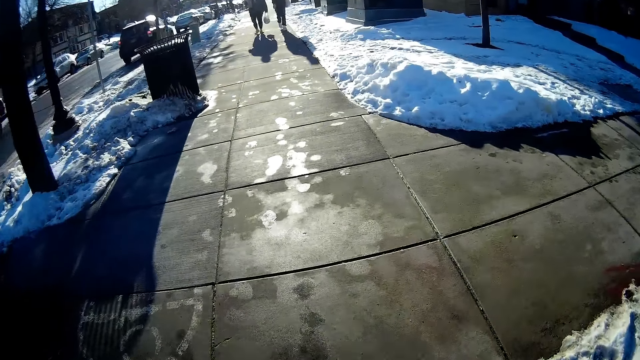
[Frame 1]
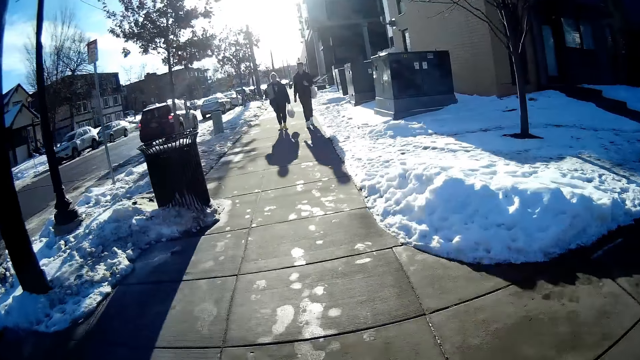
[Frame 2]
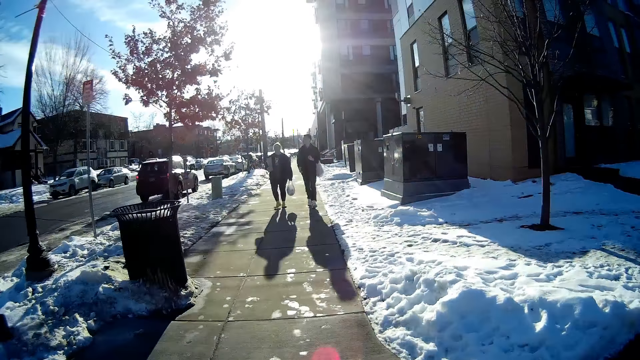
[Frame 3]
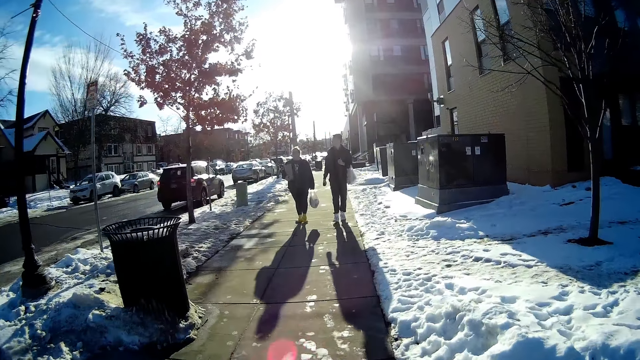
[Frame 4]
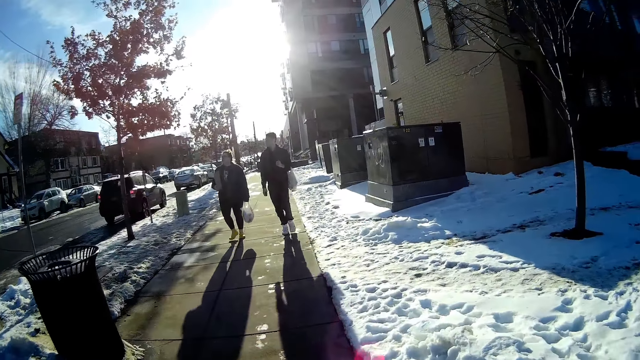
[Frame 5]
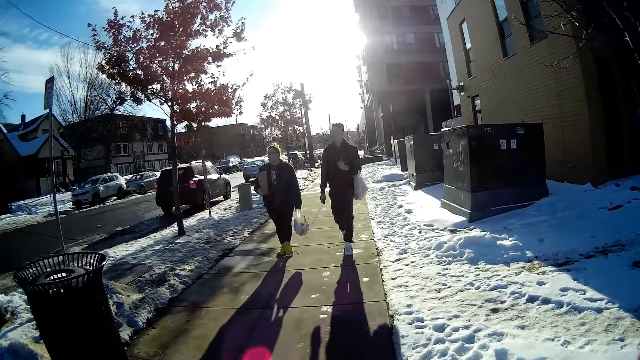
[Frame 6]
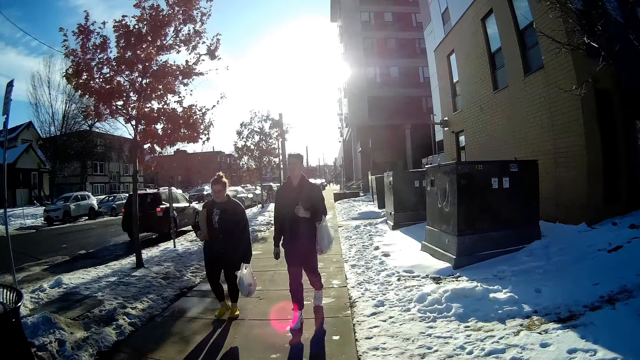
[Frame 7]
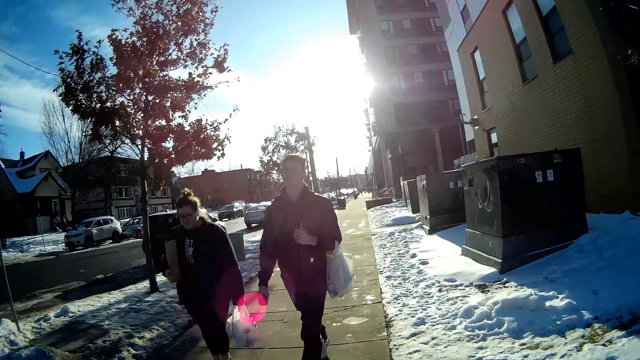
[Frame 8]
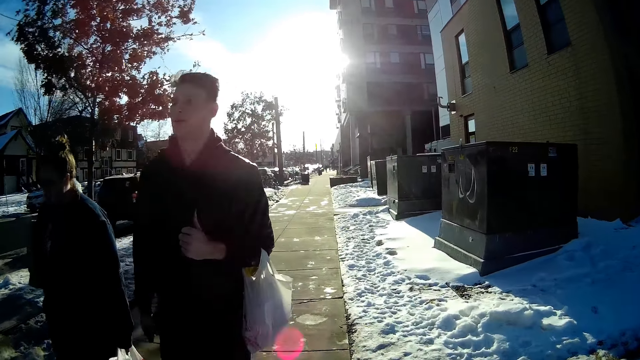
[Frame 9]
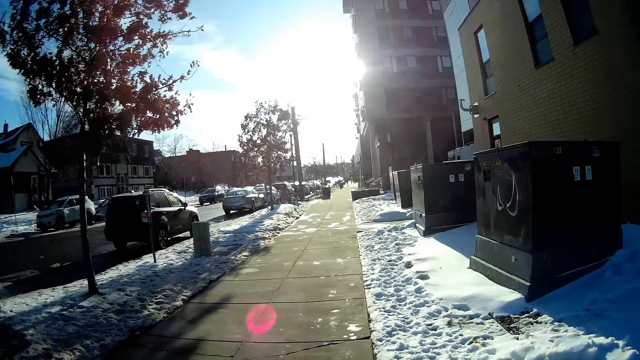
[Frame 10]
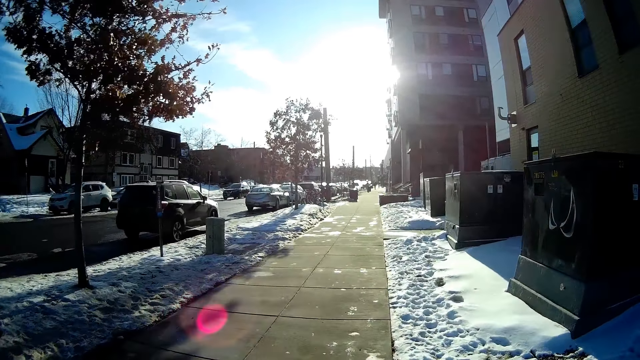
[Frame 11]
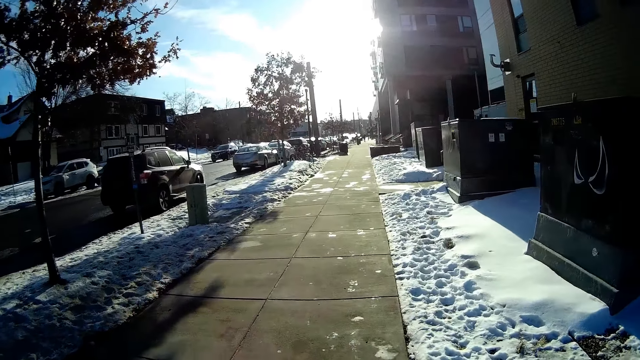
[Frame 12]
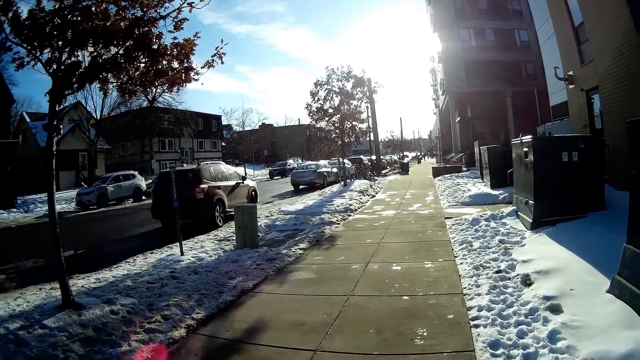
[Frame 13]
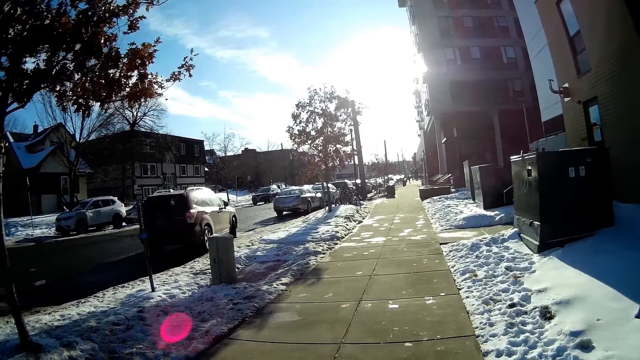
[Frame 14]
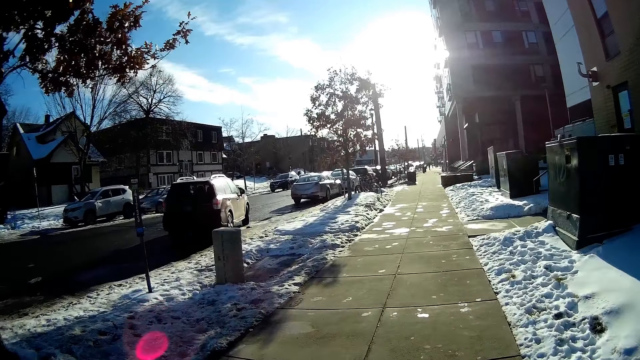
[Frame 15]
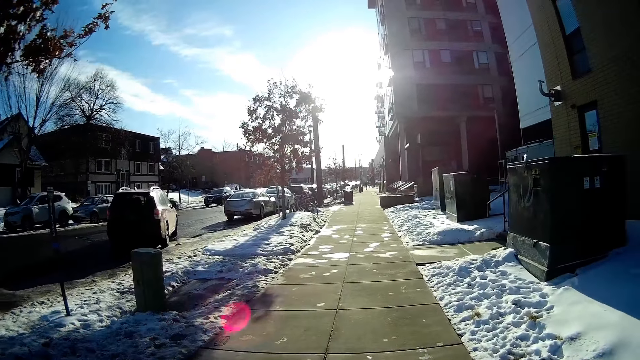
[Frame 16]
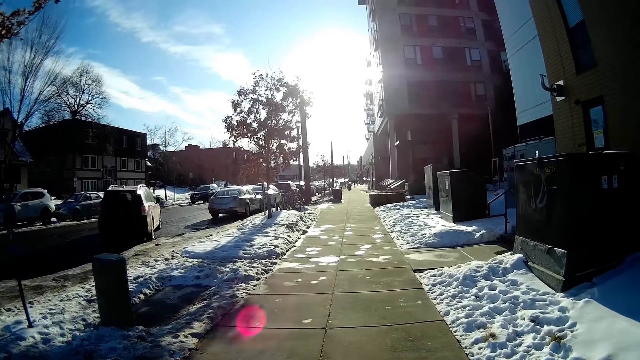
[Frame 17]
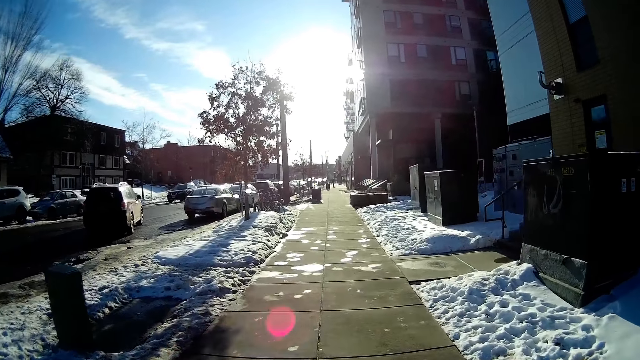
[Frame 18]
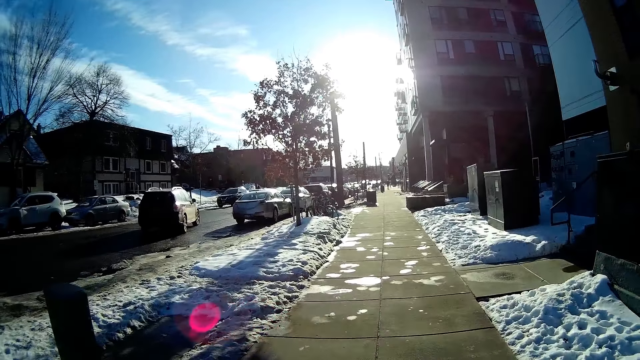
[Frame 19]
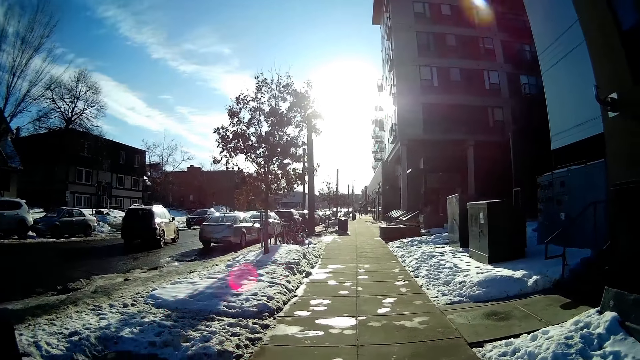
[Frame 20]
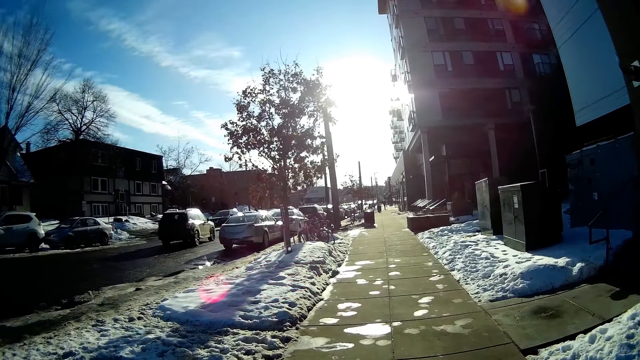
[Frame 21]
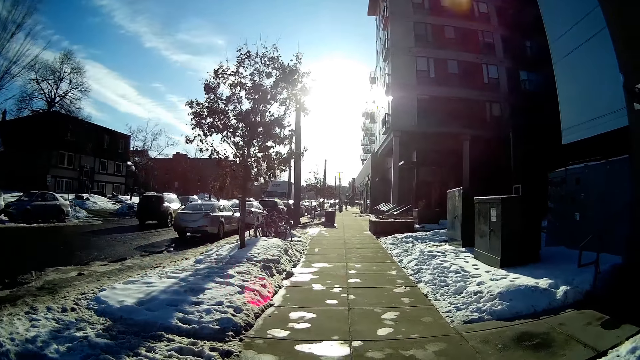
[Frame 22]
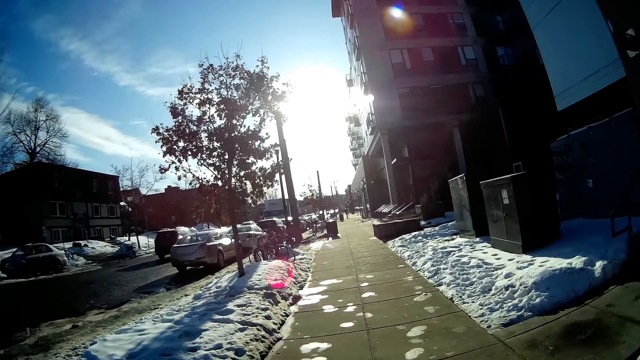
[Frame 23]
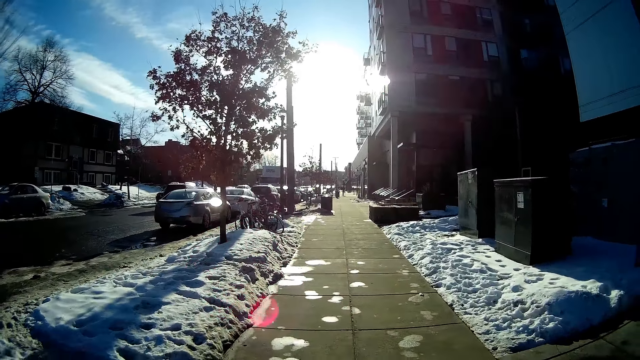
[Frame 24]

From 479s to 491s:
The camera wearer walks on the pathway. A woman walks past them. A man walks past them.

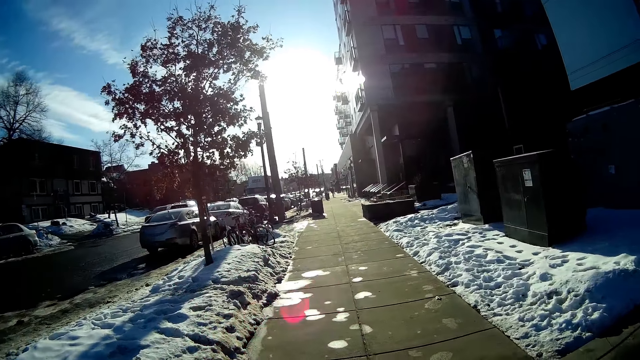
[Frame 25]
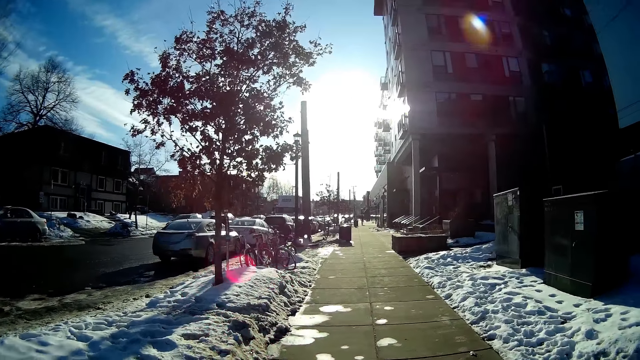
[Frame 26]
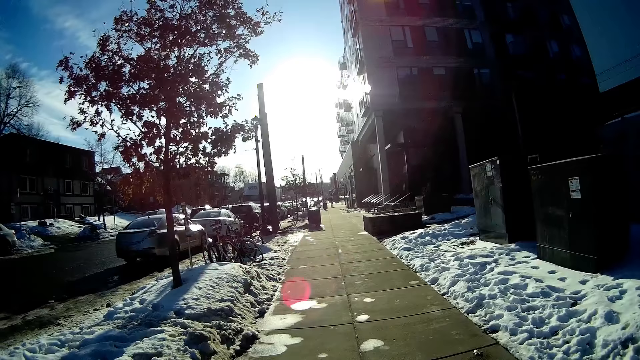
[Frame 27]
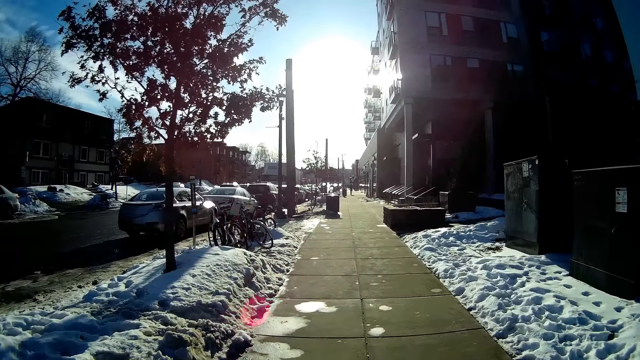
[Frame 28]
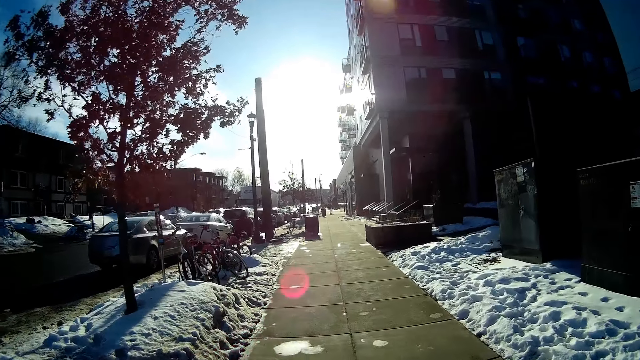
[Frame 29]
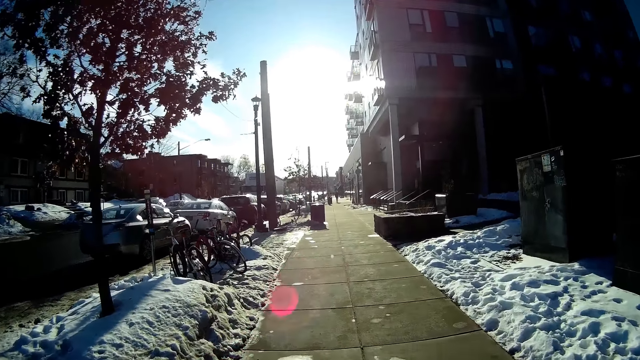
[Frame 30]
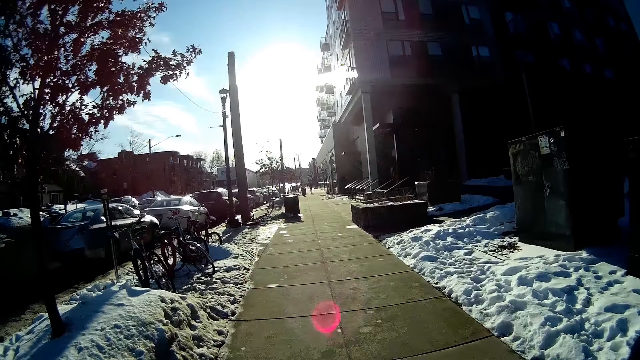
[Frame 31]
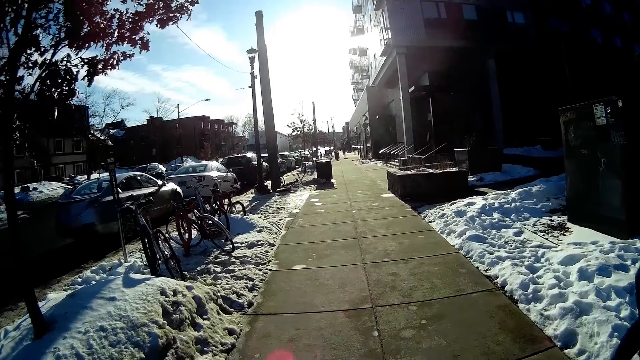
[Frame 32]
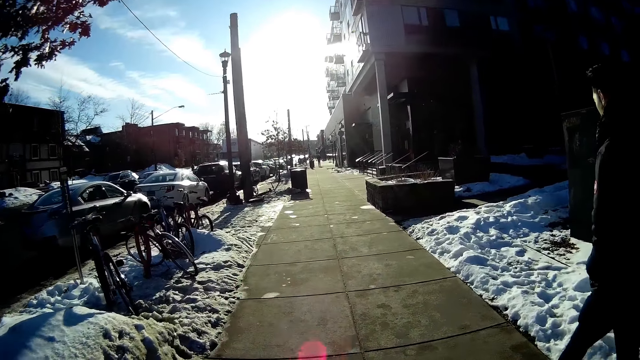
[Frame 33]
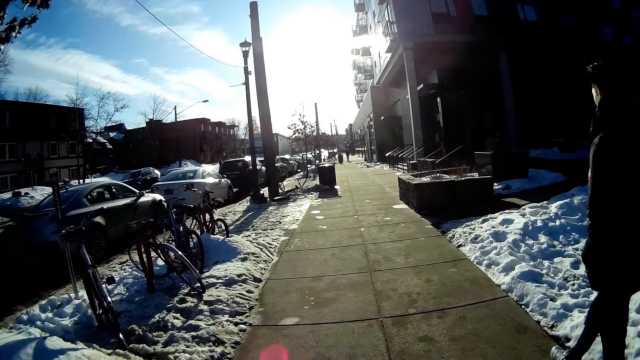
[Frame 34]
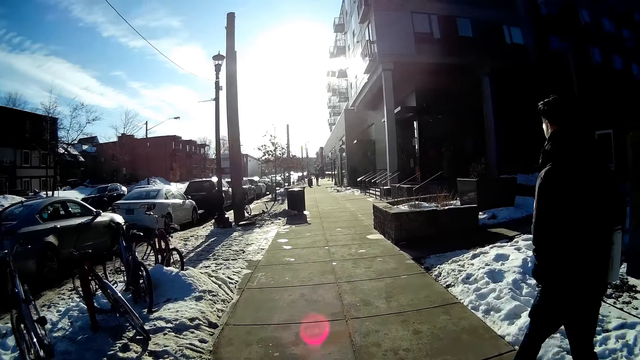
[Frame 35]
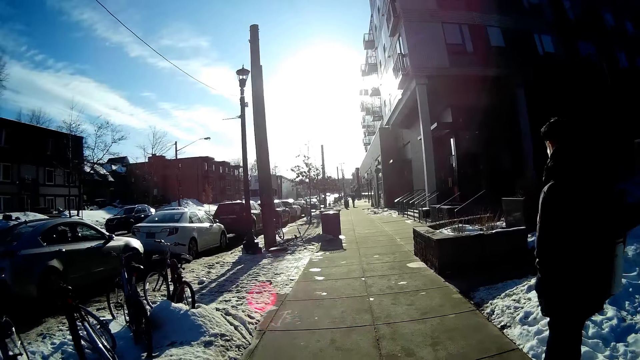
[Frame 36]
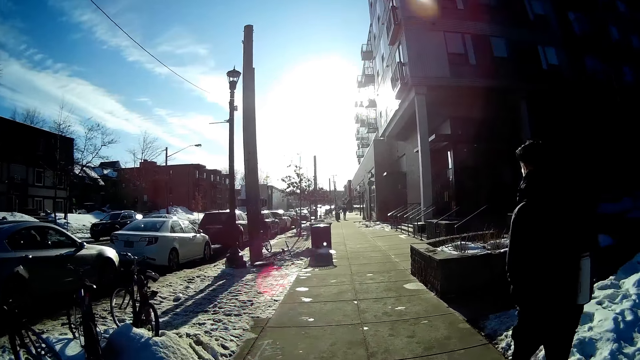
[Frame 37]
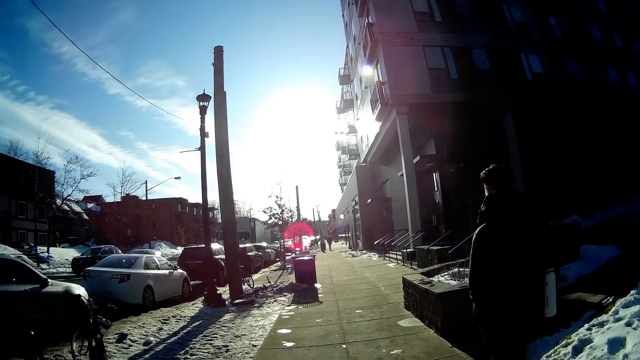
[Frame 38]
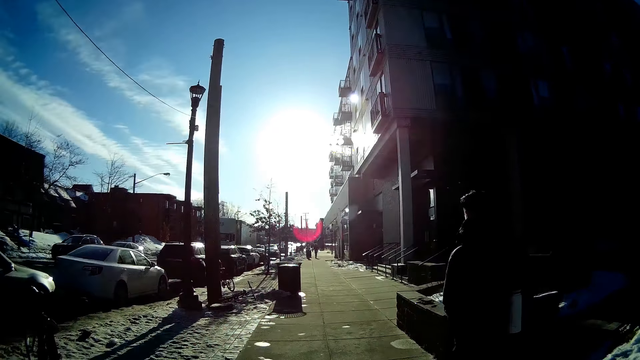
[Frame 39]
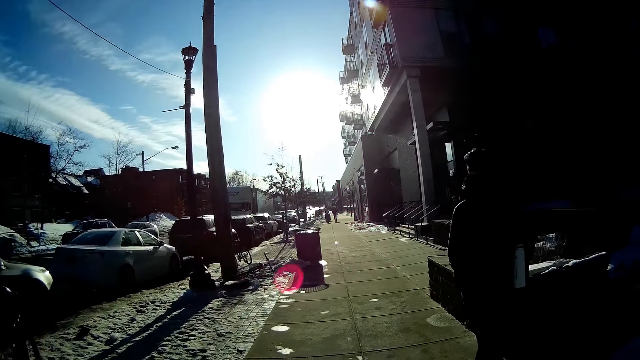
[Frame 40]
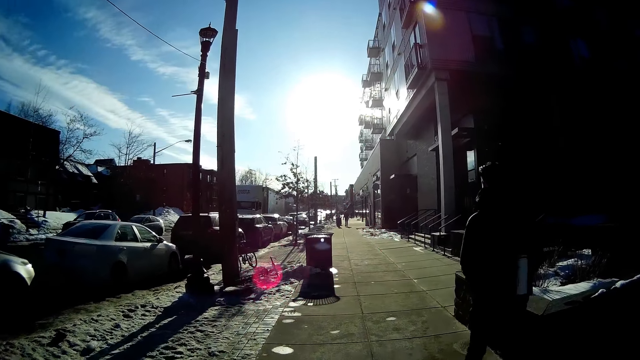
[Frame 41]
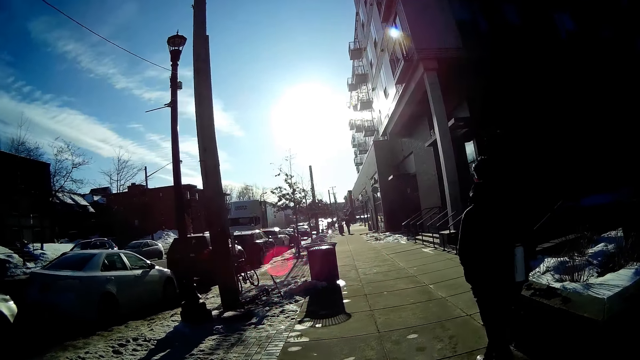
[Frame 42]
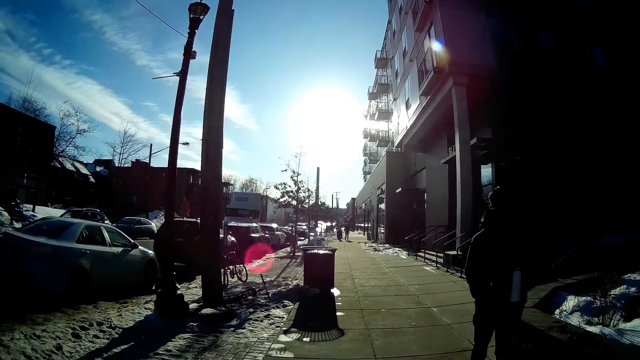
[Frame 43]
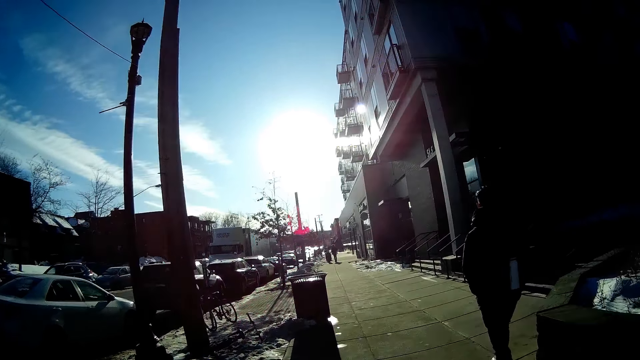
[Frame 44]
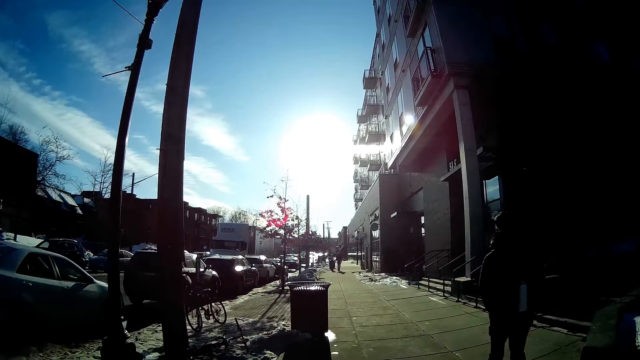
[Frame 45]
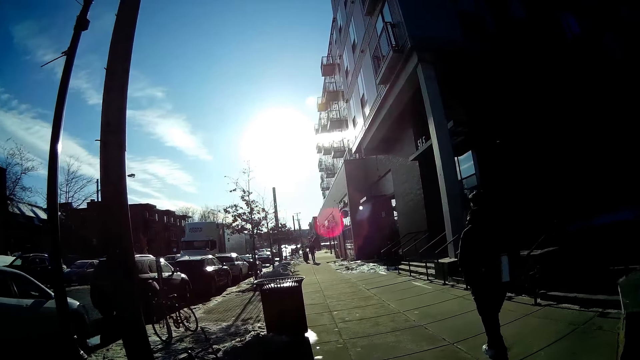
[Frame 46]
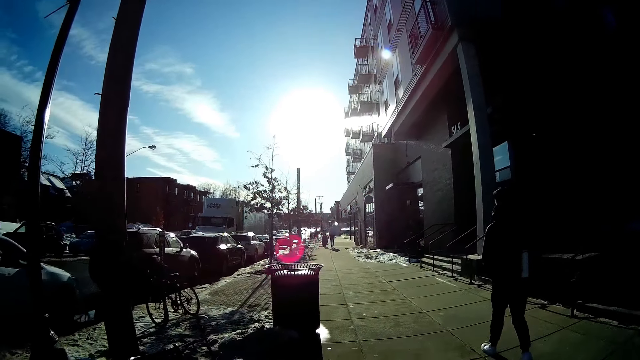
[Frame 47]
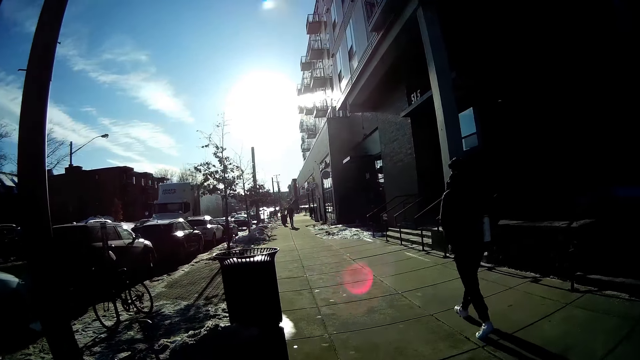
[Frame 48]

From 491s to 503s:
A man walks past the camera wearer.
